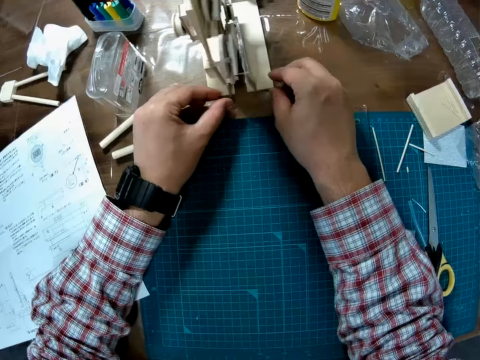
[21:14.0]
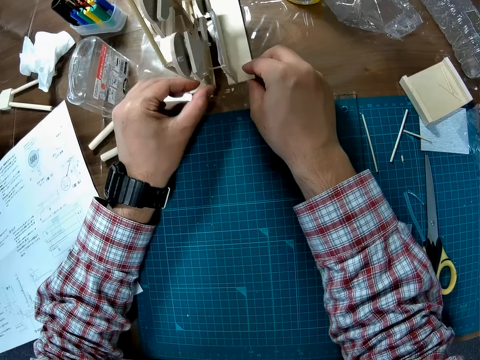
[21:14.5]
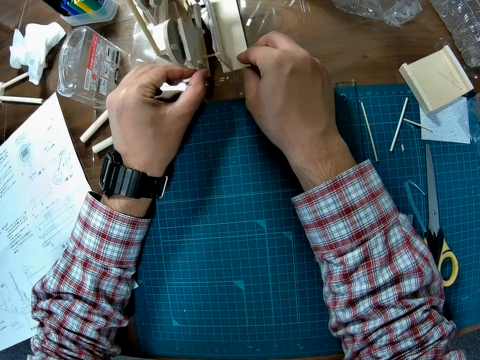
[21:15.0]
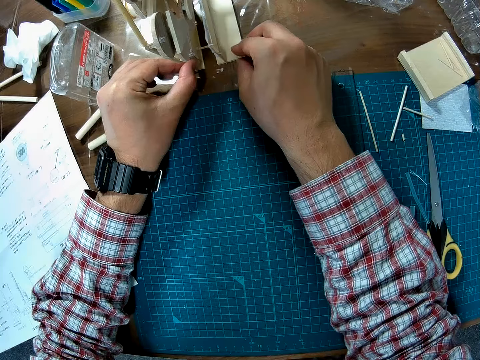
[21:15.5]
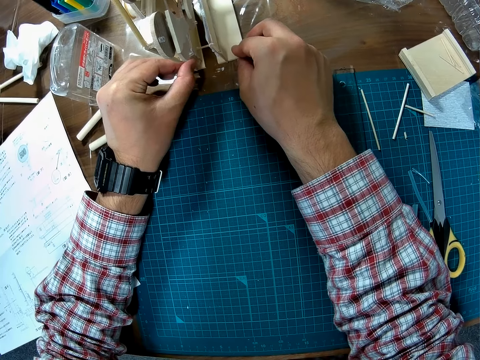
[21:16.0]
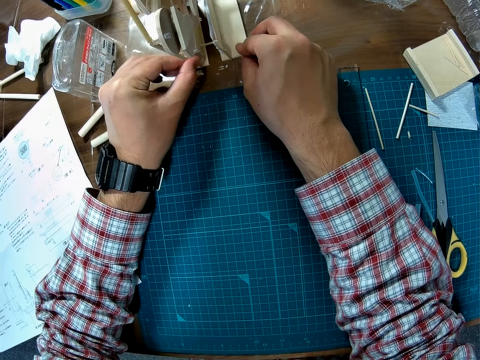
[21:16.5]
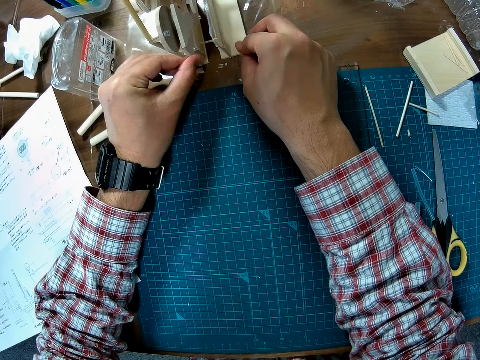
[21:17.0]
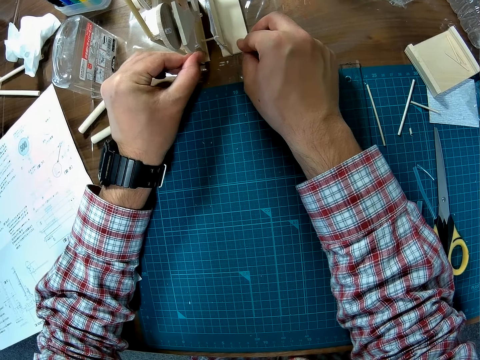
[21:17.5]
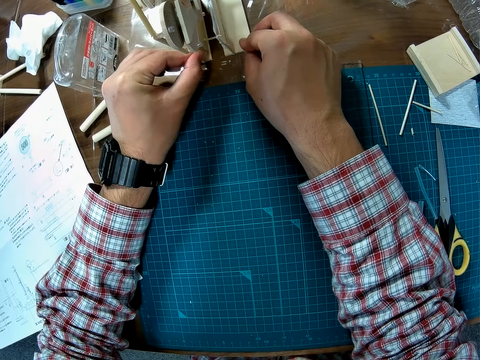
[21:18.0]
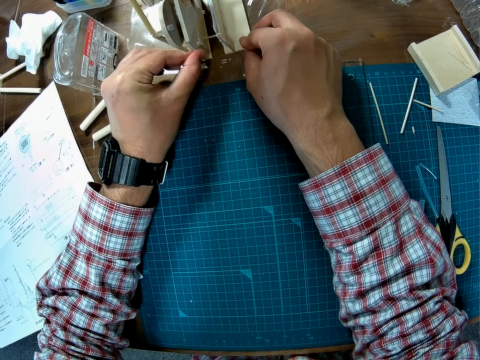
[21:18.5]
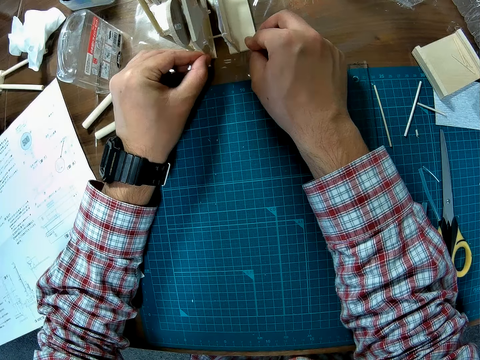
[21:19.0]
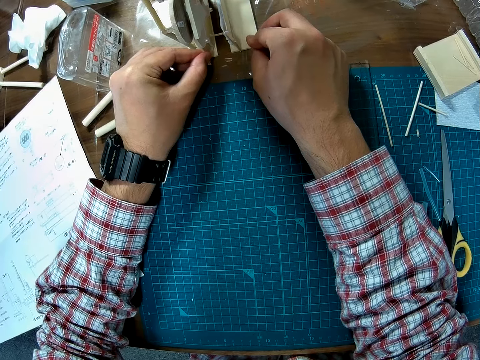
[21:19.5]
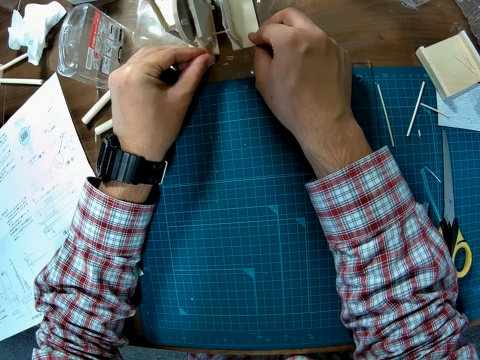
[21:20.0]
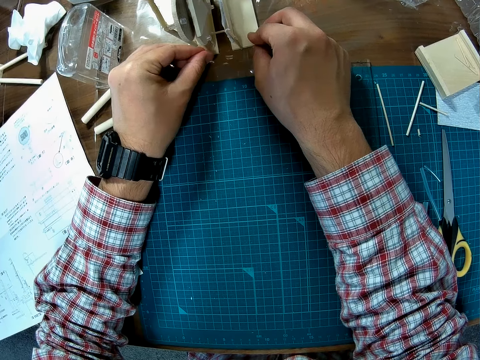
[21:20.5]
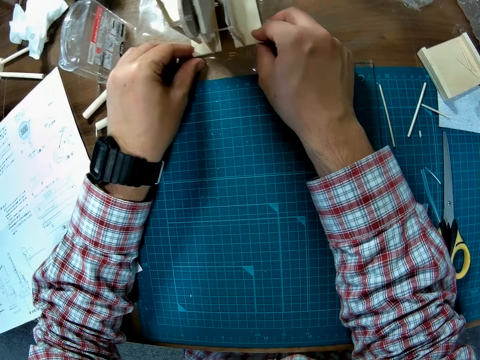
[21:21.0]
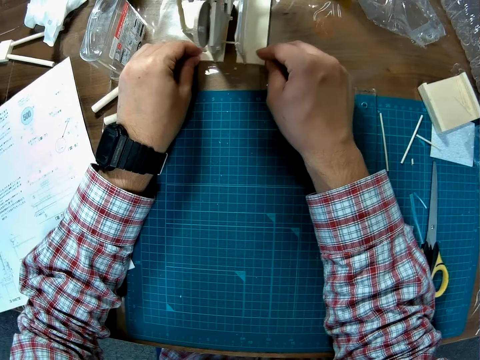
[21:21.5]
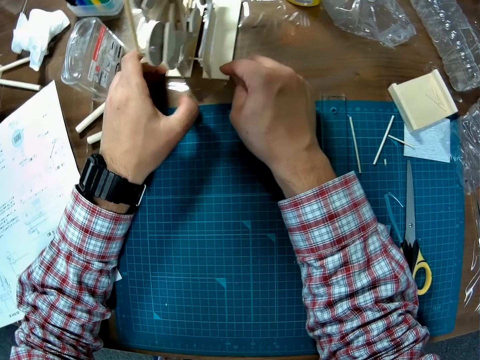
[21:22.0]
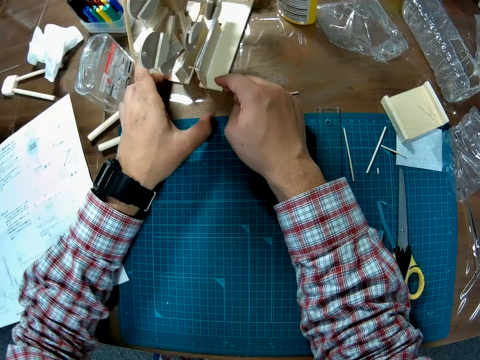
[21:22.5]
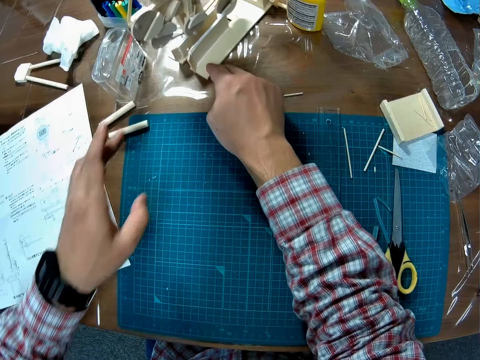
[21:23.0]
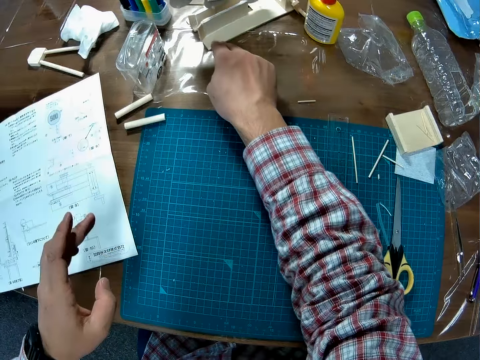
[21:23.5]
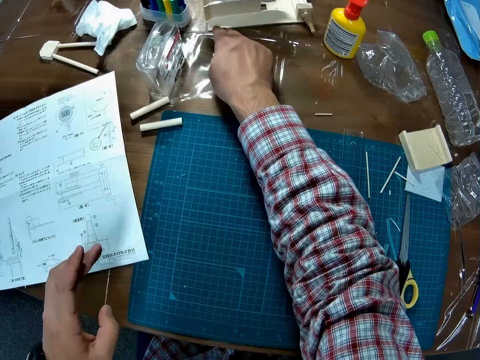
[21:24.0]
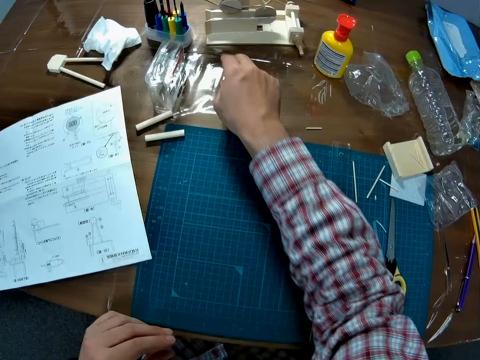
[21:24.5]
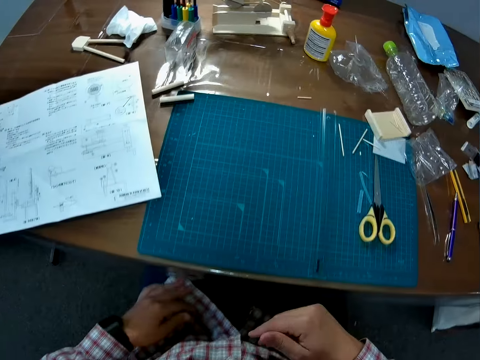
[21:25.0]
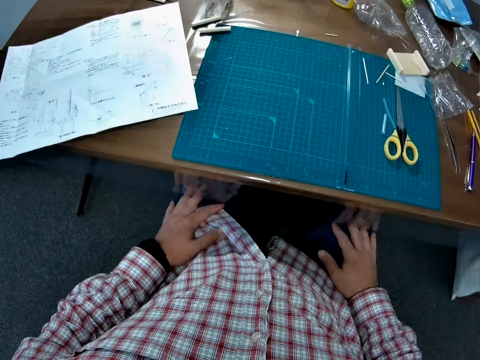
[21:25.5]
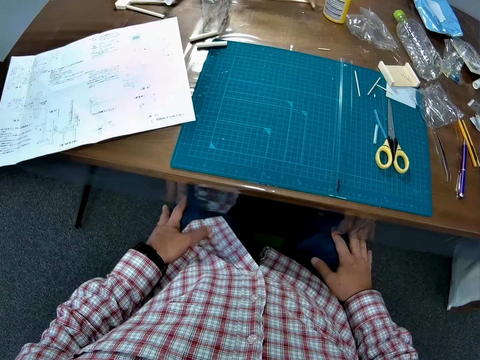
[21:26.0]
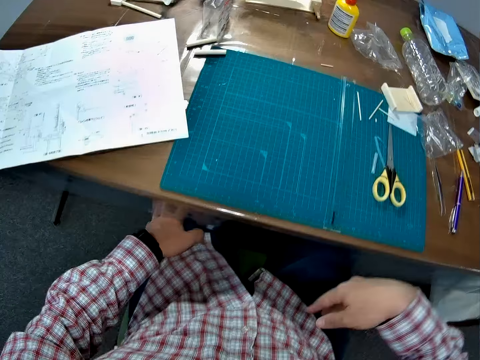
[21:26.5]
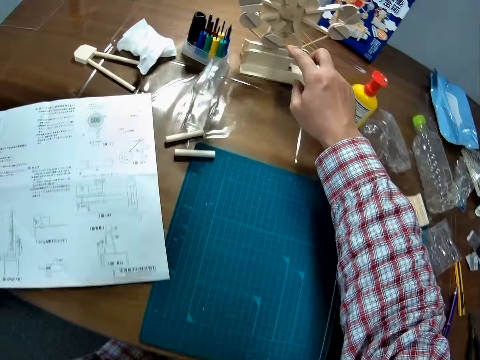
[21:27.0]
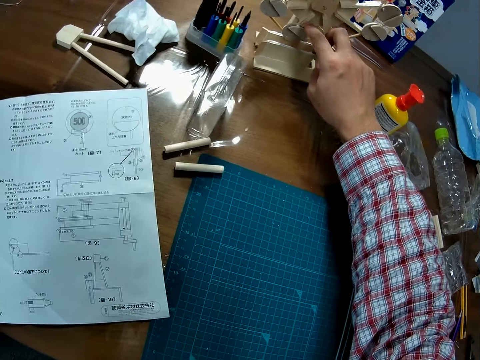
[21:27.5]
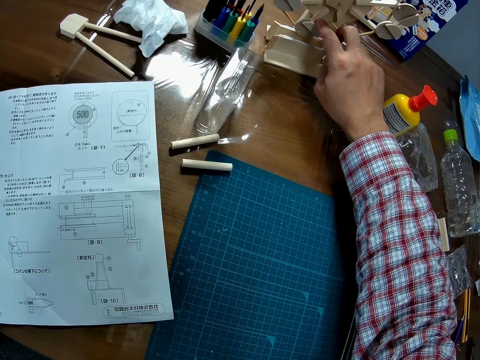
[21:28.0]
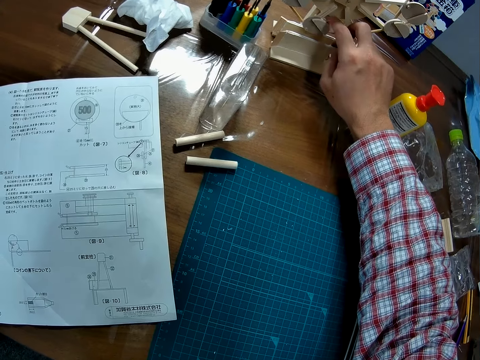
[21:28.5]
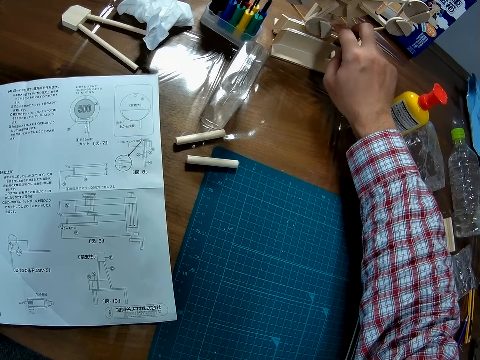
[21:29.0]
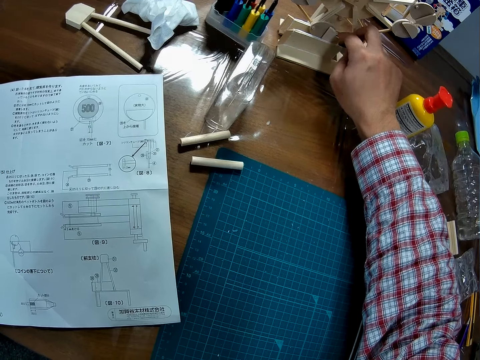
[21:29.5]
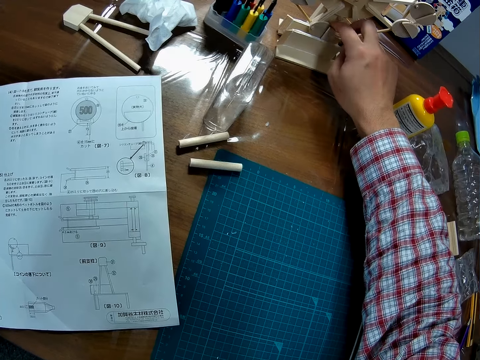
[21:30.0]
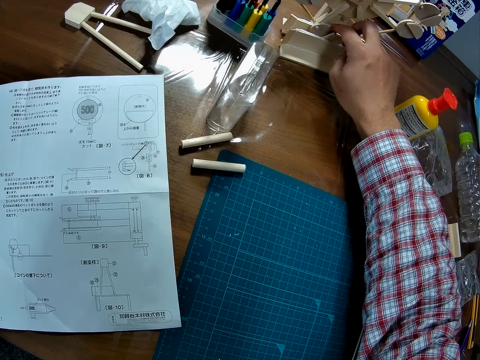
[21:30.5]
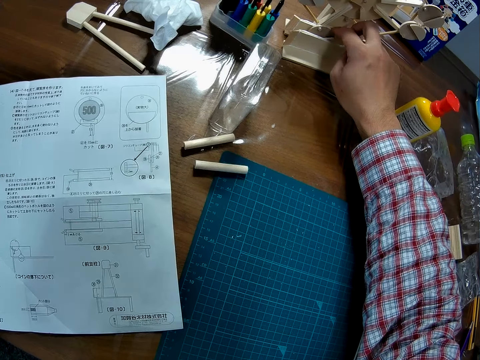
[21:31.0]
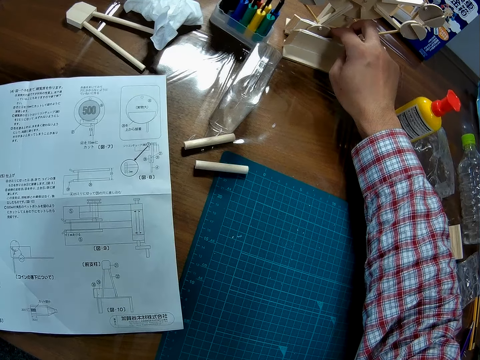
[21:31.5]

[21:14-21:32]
The camera wearer adjusts the second piece of wood with his left hand. He pushes the wooden mechanical model or Ferris wheel with his hands. He puts his hands on his thighs. He adjusts the wooden mechanical model with his right hand. He rotates the wooden Ferris wheel.

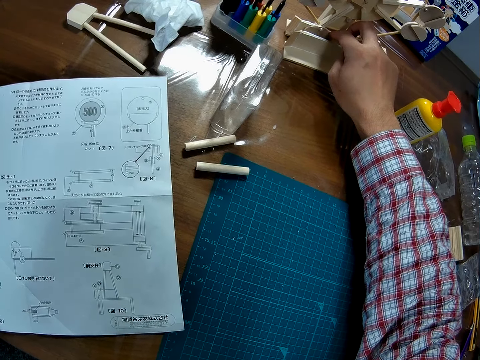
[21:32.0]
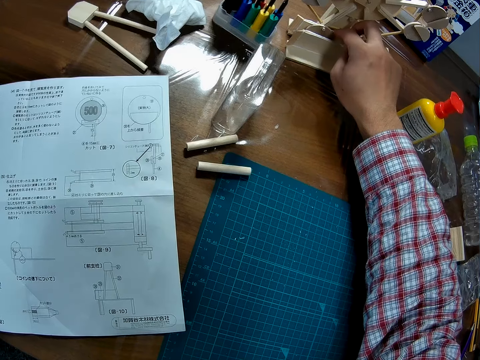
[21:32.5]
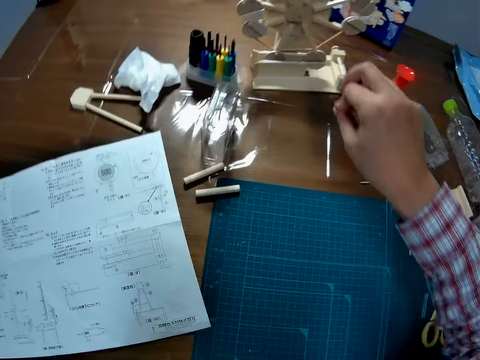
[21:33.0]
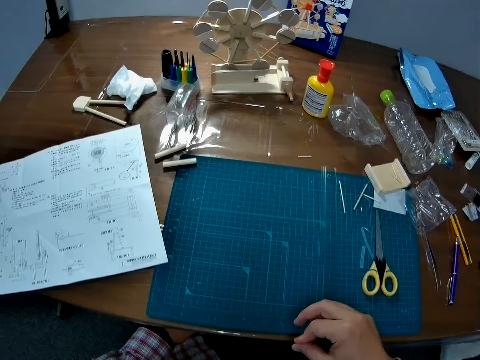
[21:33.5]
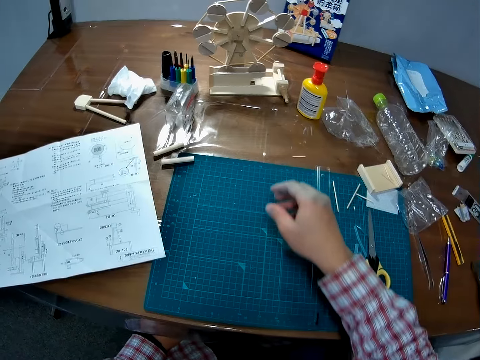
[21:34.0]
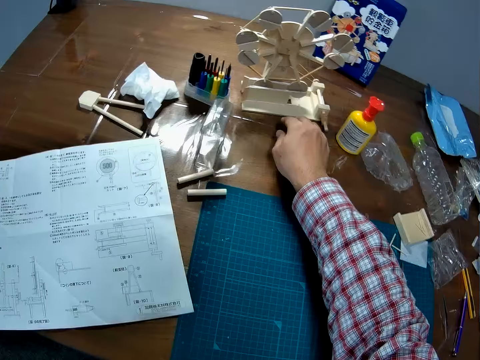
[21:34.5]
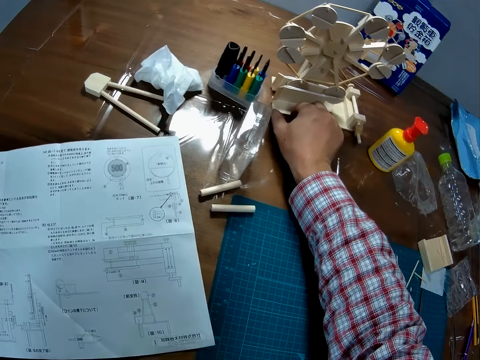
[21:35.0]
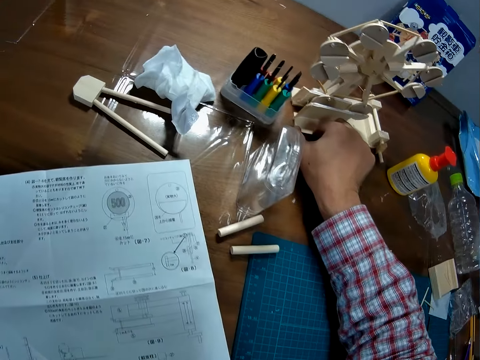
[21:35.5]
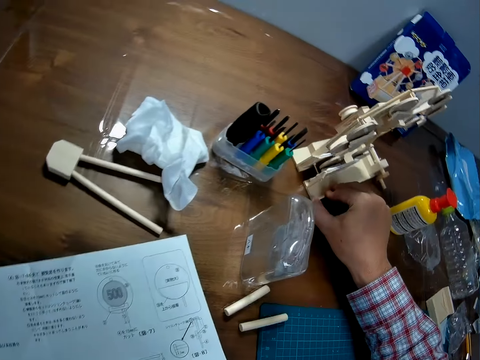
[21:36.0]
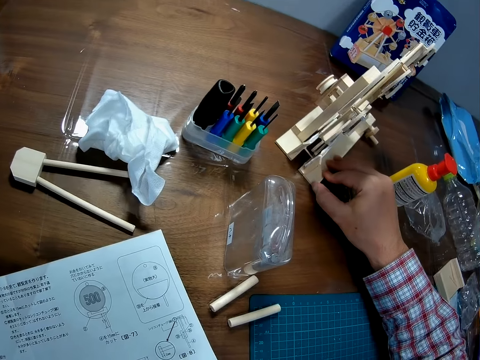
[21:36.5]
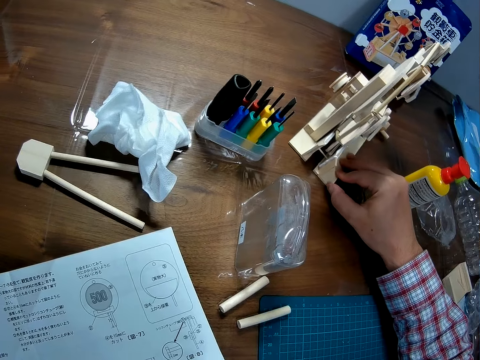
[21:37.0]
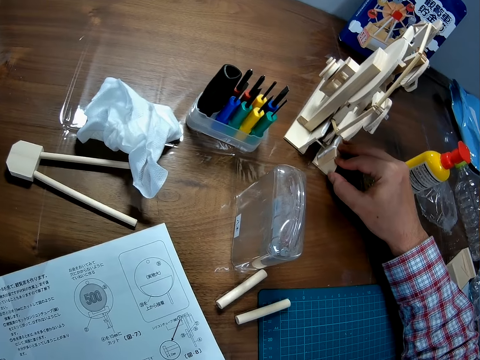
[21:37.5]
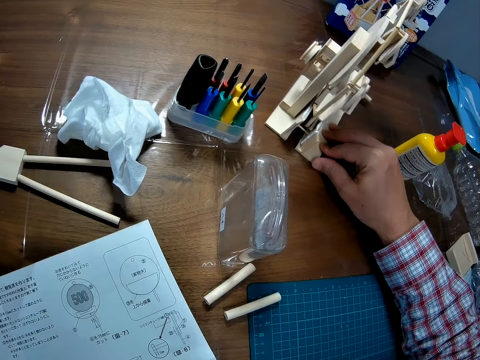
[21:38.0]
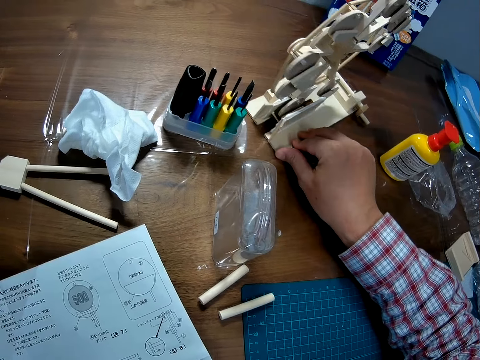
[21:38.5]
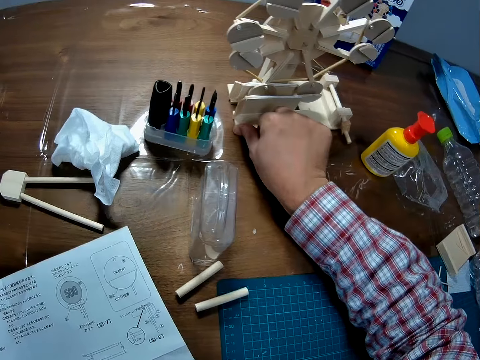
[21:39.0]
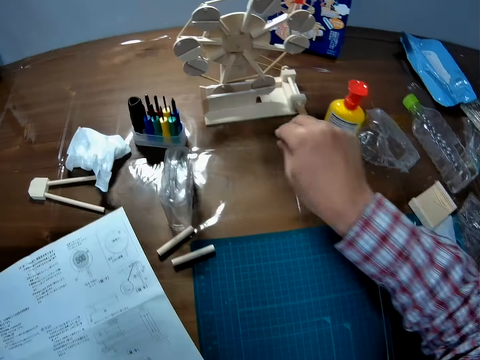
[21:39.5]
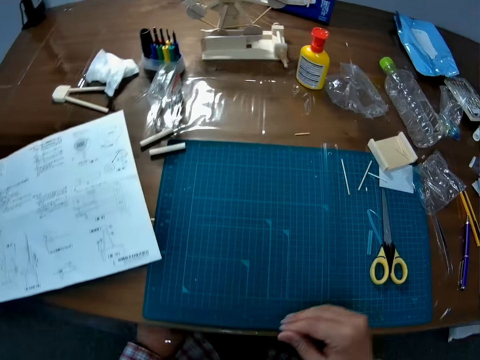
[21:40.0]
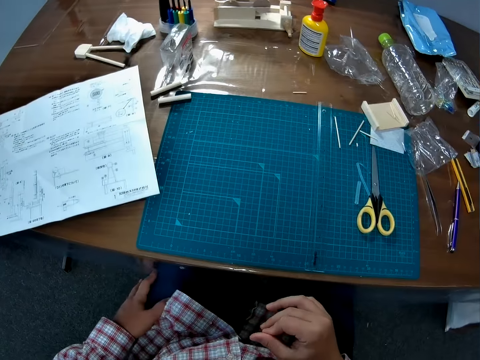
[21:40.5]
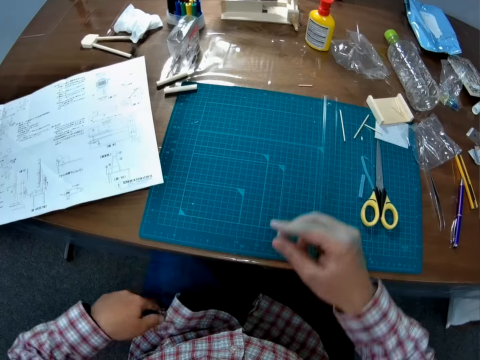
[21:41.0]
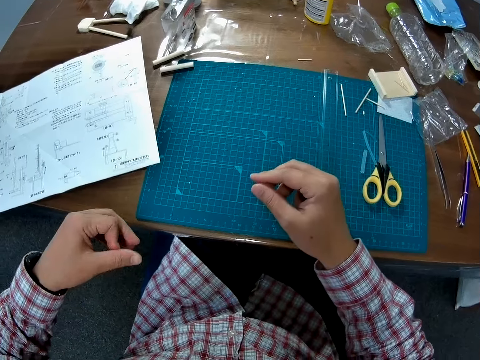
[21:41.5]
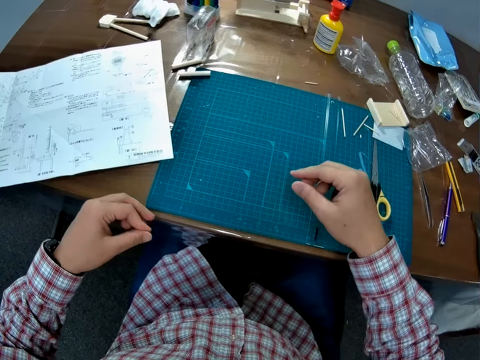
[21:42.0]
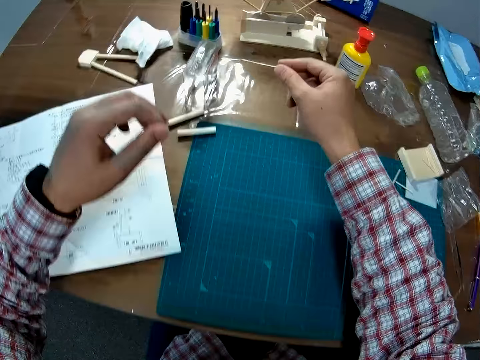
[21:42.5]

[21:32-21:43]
The camera wearer examines the wooden Ferris wheel.
